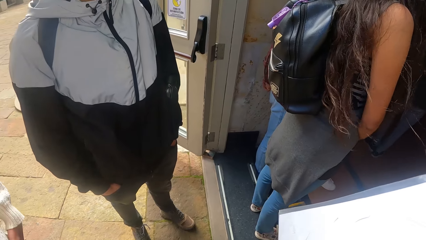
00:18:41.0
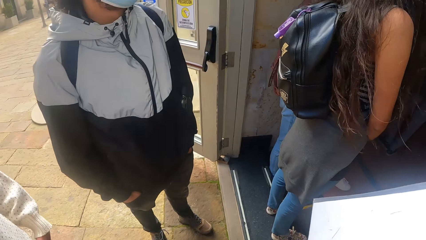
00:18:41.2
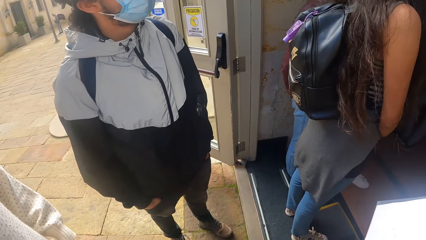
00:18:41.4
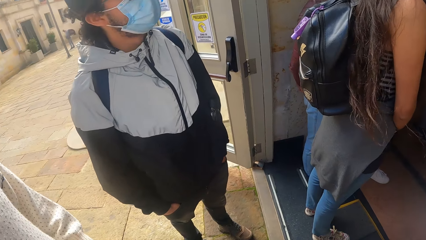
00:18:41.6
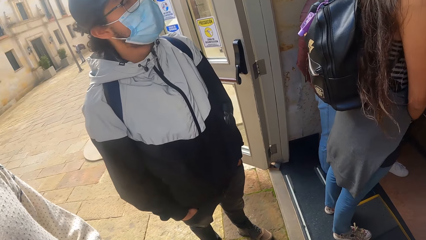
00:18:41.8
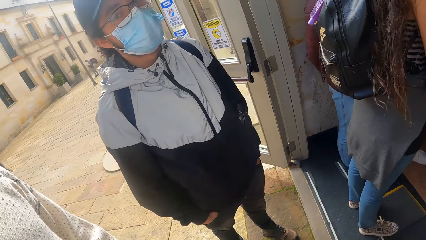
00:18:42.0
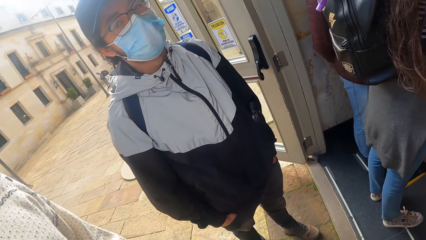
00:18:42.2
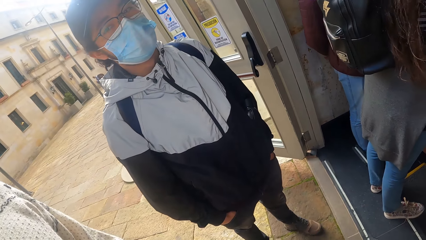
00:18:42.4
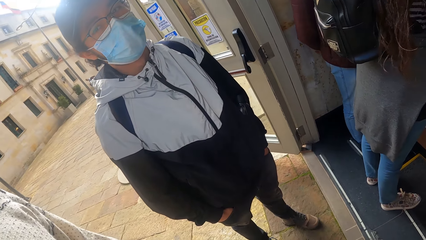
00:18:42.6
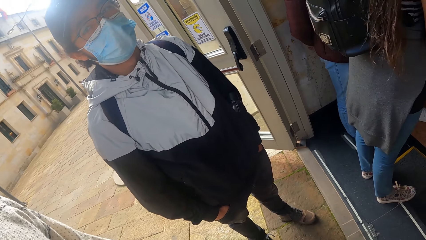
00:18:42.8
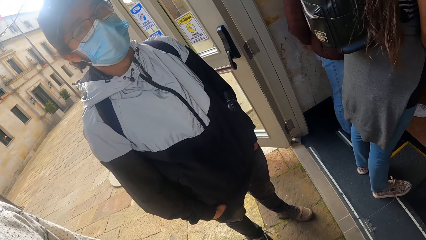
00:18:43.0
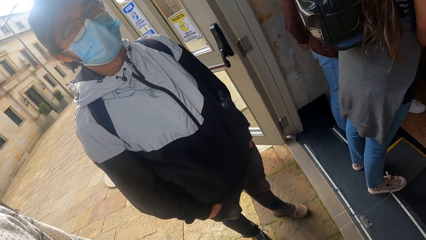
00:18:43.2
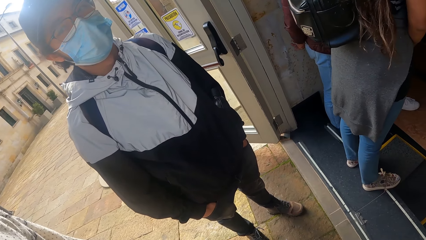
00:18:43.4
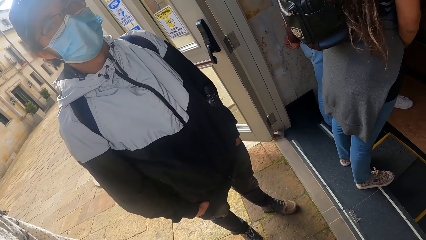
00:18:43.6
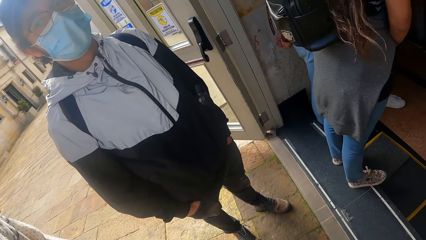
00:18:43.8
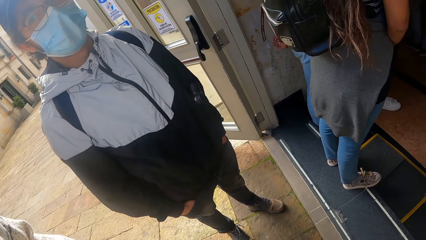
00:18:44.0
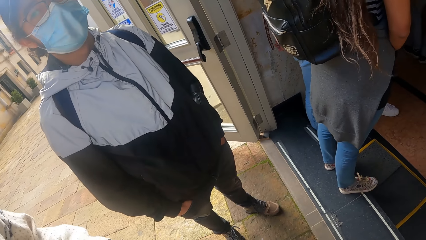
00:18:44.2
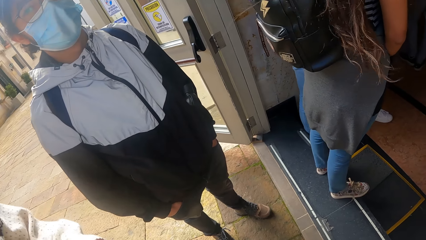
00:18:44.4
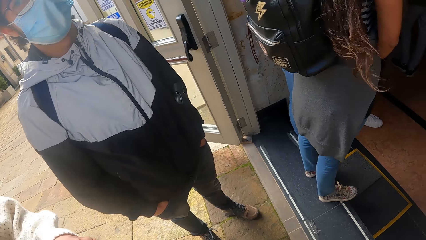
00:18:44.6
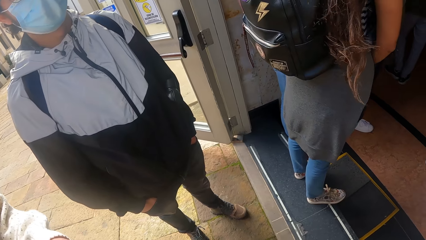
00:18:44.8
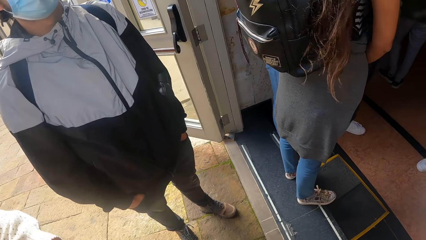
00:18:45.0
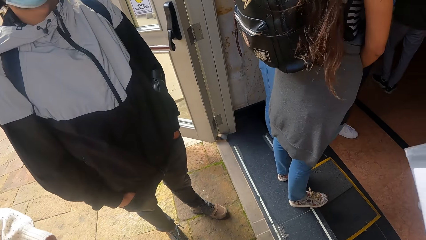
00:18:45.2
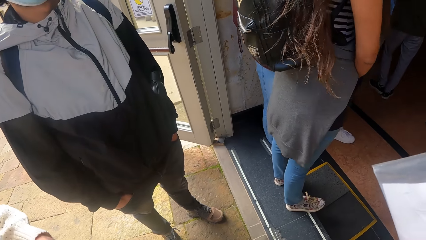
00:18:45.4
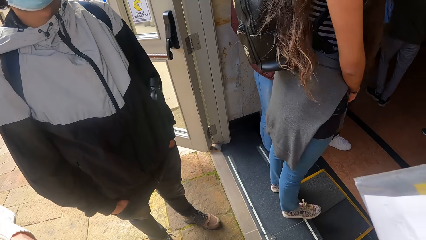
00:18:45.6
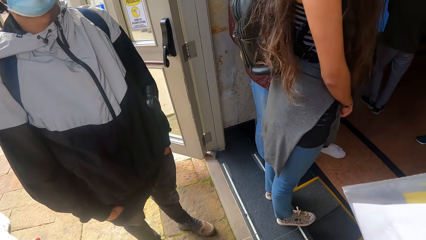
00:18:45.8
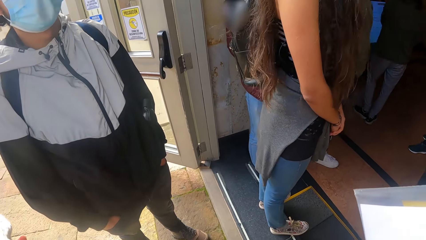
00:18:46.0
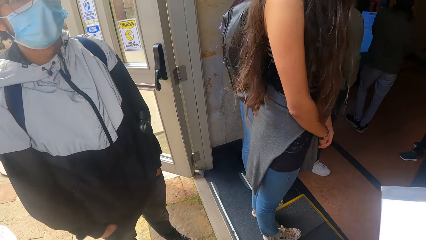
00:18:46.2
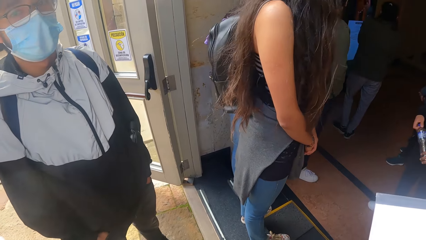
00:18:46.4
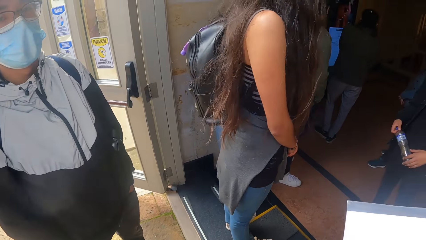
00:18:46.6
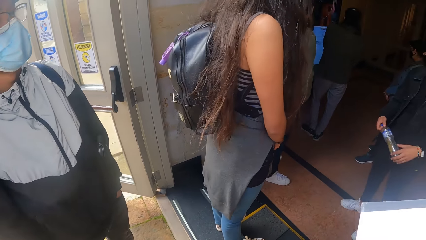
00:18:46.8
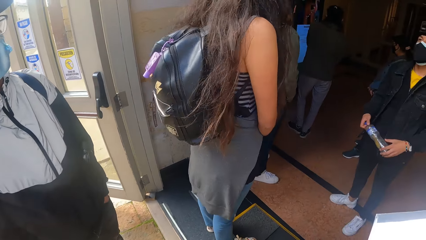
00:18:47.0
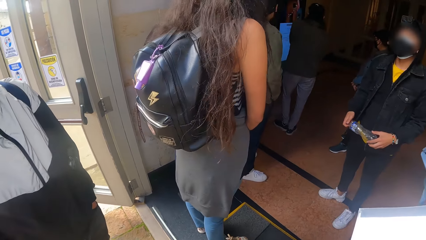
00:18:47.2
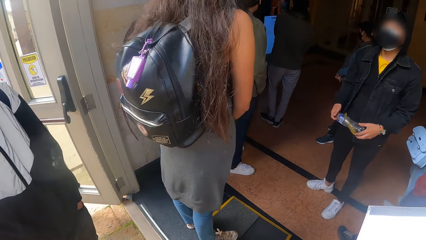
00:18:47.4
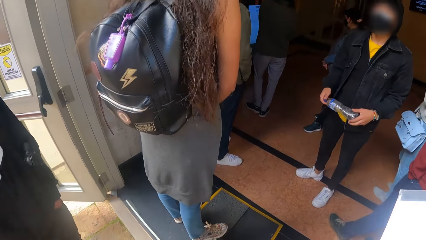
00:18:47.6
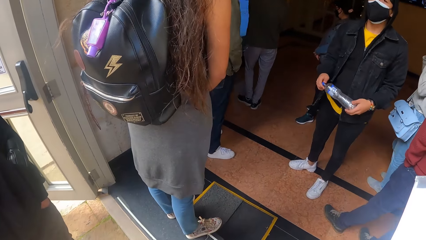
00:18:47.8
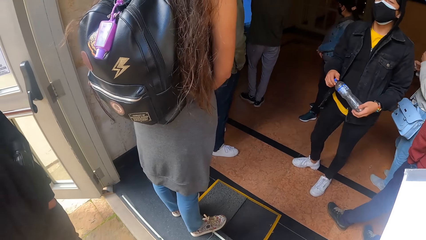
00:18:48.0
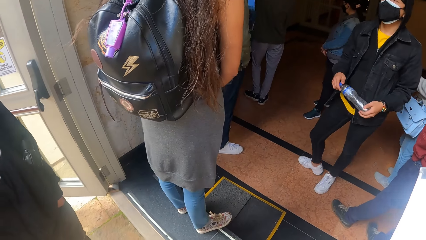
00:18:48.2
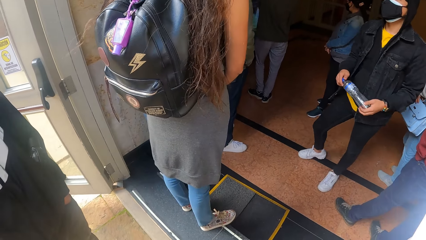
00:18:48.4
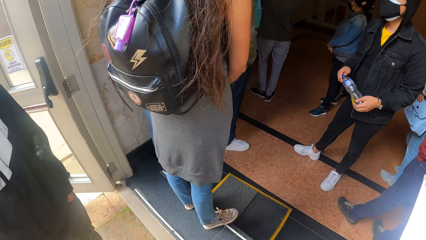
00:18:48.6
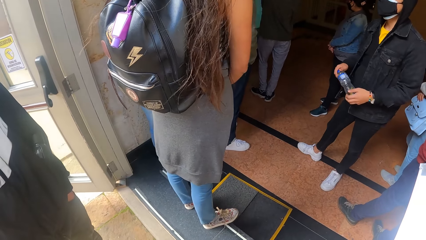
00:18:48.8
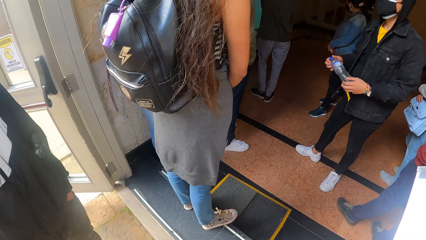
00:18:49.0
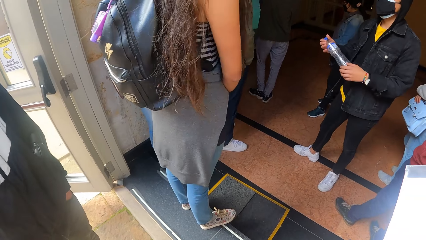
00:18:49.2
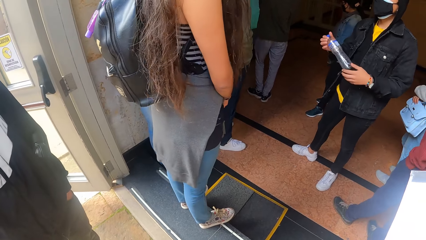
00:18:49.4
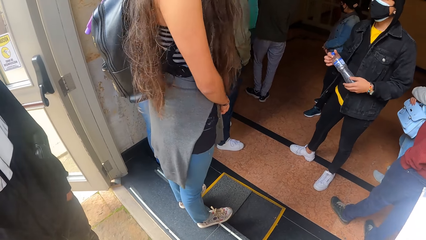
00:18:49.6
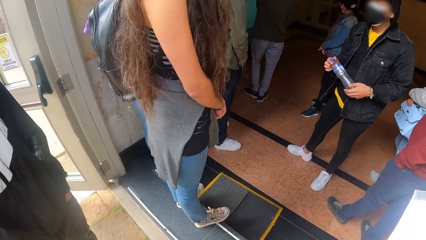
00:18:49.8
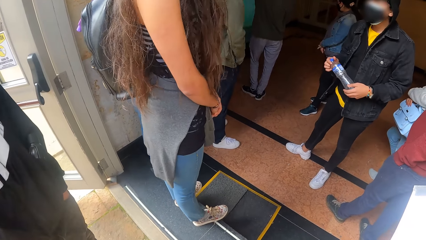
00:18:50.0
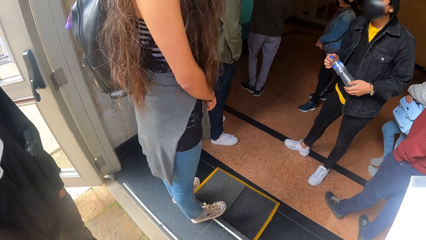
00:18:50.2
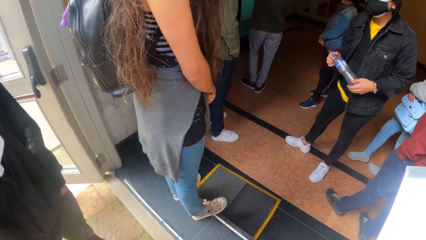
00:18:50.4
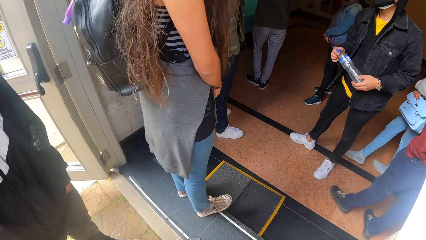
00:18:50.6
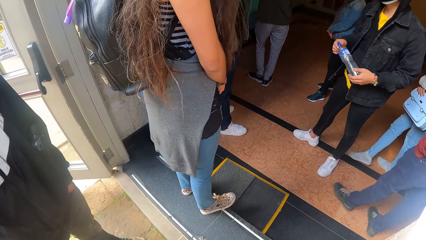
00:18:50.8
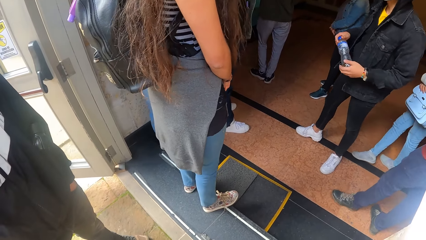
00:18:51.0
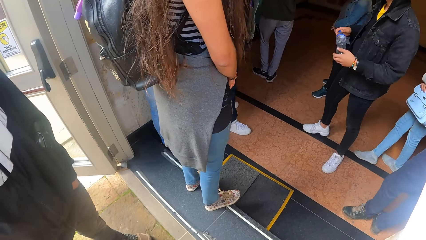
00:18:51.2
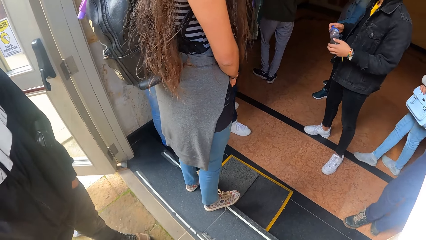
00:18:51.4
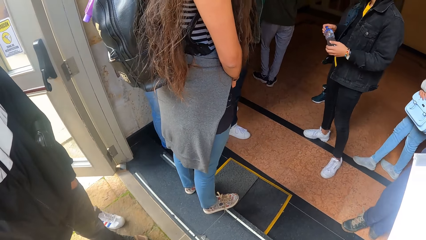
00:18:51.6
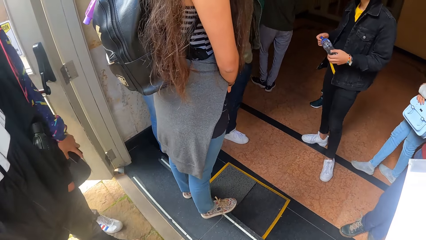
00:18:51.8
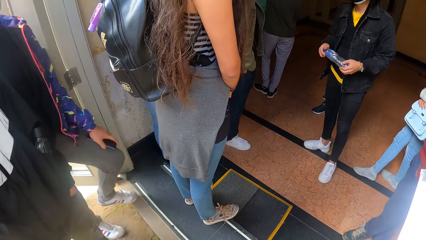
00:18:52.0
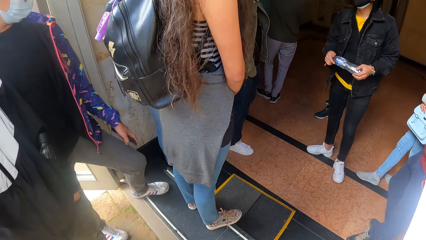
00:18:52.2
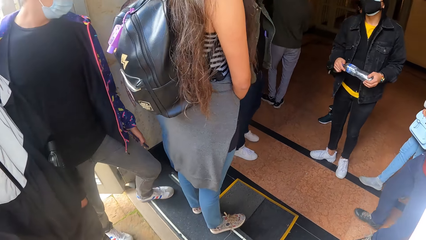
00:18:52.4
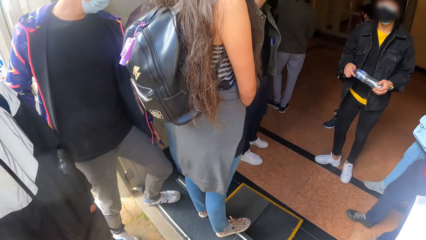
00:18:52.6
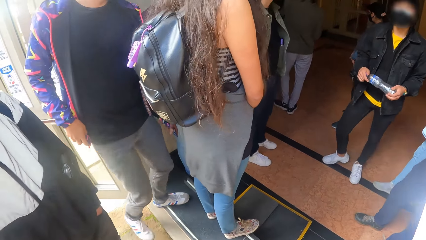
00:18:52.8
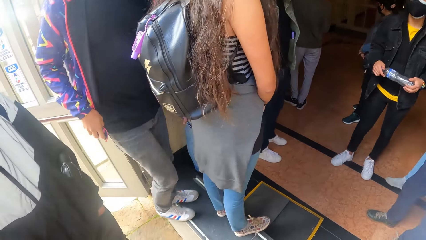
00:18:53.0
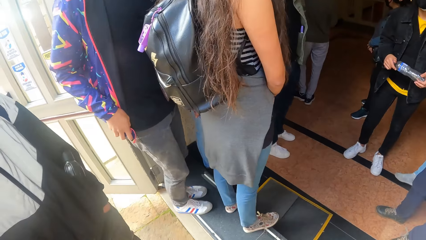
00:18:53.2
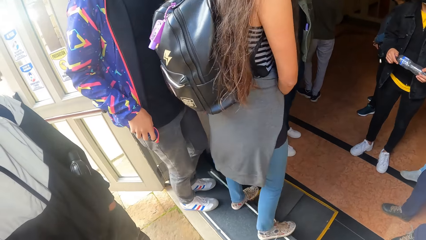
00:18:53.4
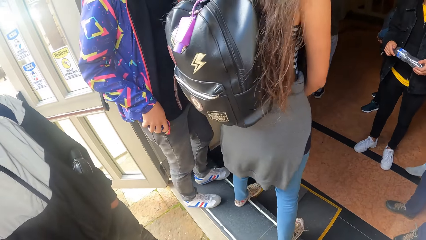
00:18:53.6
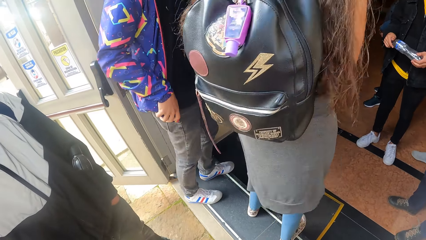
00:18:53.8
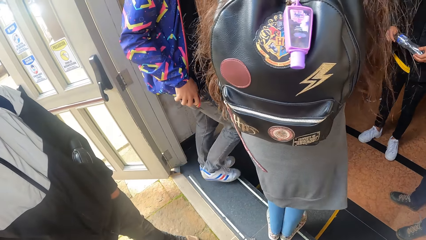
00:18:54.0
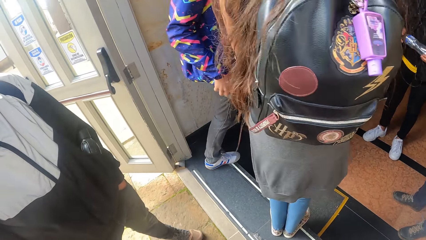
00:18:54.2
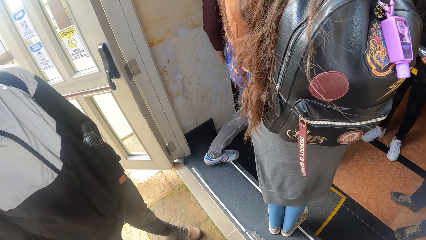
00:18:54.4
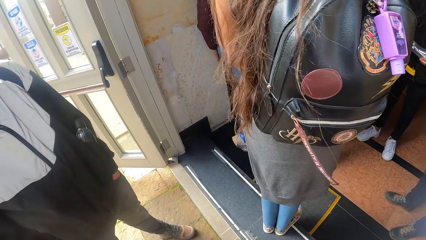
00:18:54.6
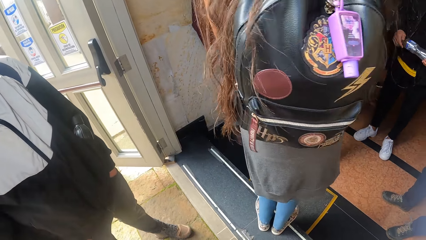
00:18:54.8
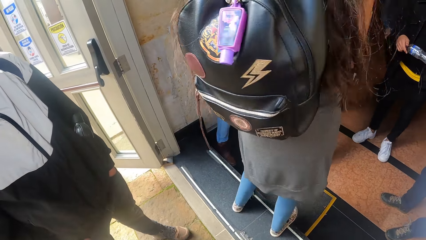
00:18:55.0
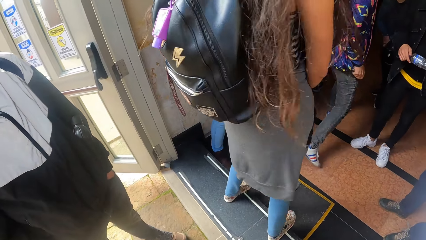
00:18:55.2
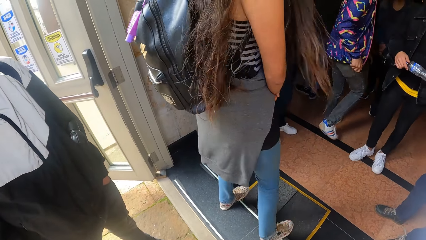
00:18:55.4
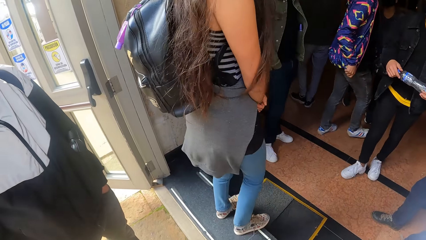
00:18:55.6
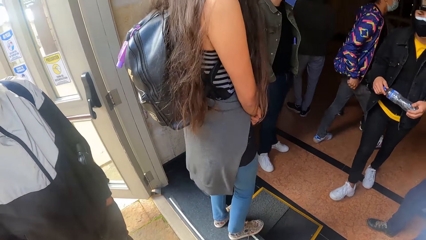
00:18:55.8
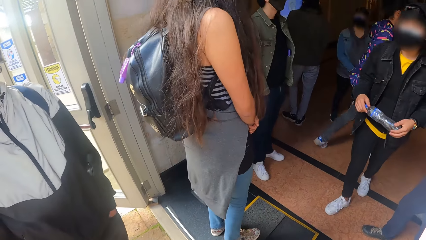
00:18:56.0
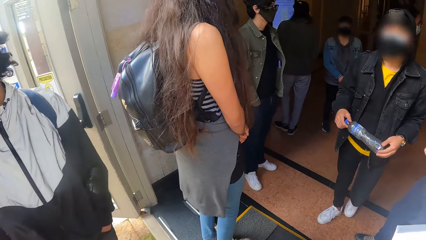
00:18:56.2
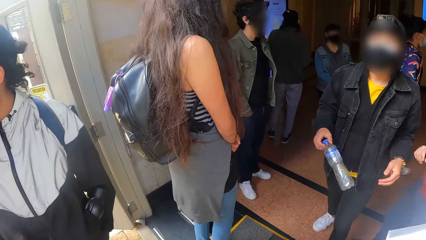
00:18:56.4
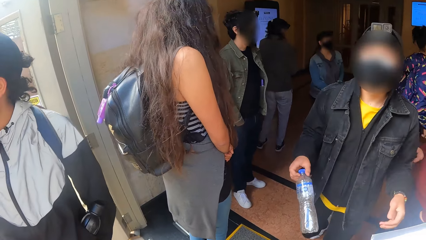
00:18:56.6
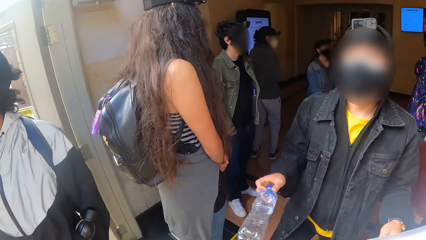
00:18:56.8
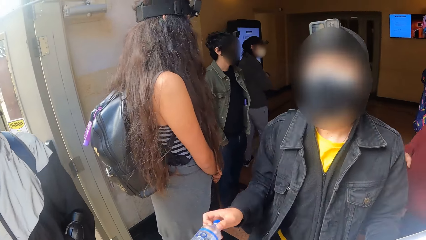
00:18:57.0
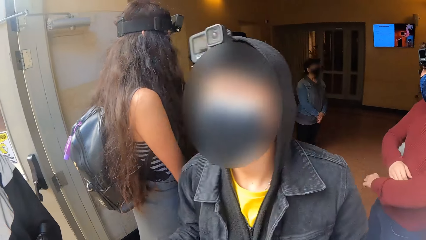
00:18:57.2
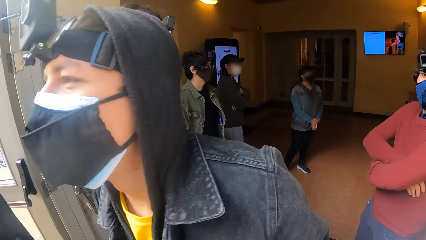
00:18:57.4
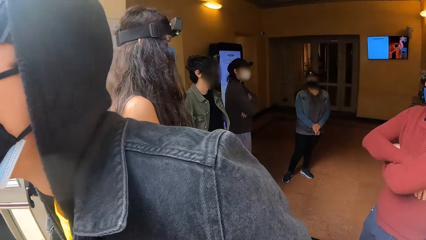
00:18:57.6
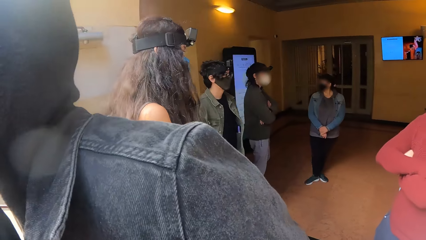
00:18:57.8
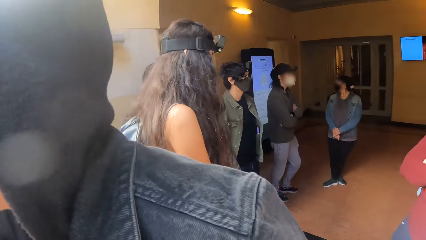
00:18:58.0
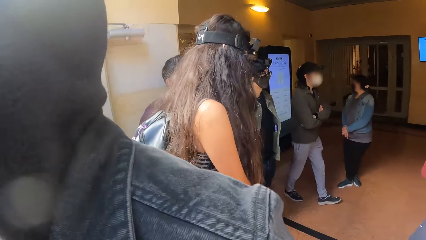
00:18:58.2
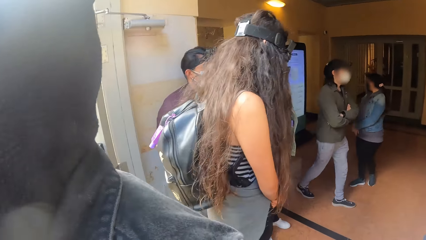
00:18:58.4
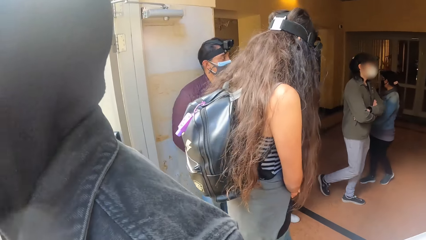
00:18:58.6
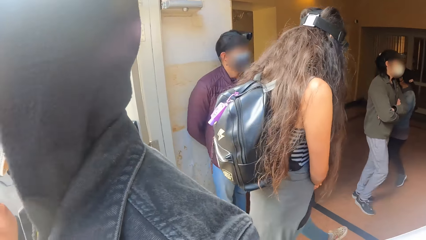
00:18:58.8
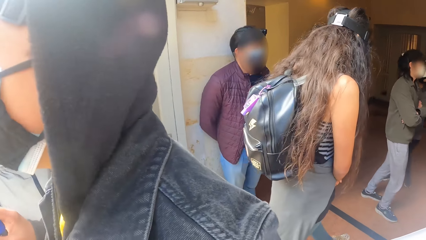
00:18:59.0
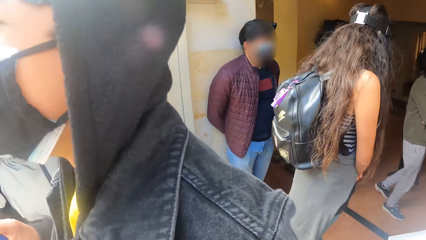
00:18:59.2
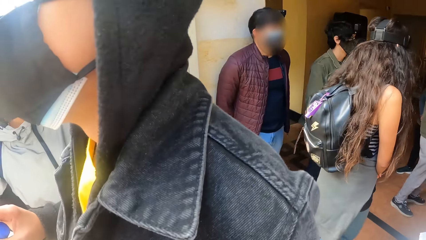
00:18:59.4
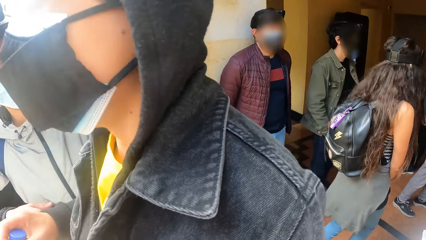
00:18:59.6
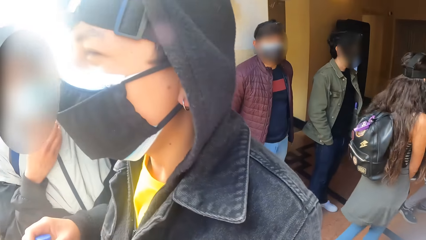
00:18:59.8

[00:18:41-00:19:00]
A woman walks into the hall. The man converses with the camera wearer, the second man and the third man. A man walks past the camera wearer.
